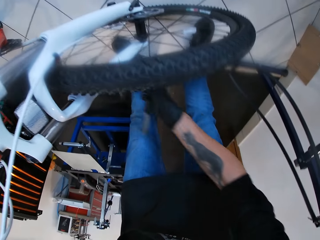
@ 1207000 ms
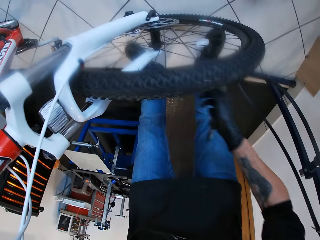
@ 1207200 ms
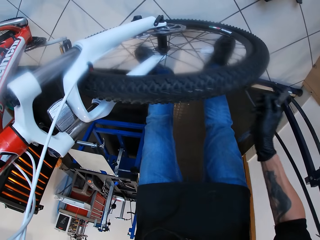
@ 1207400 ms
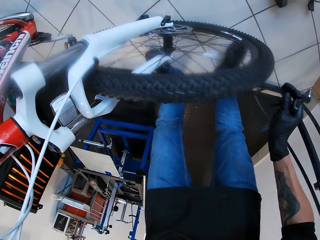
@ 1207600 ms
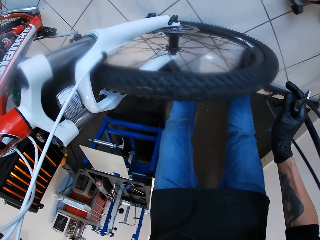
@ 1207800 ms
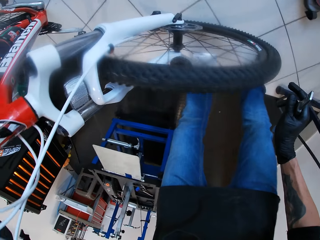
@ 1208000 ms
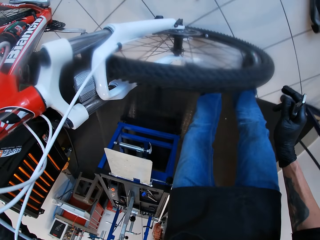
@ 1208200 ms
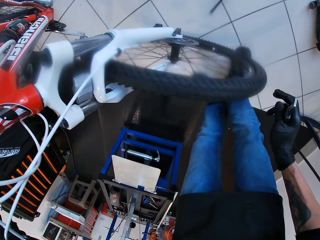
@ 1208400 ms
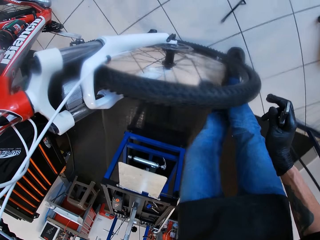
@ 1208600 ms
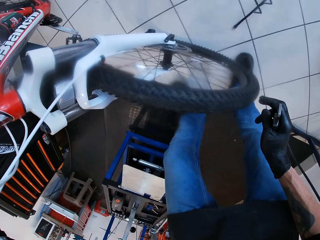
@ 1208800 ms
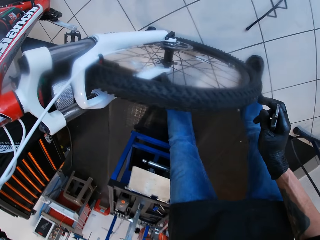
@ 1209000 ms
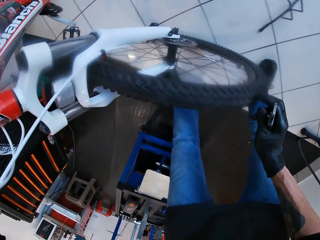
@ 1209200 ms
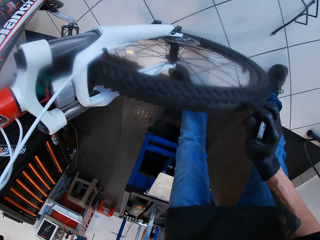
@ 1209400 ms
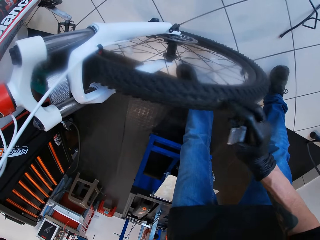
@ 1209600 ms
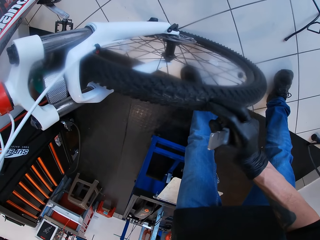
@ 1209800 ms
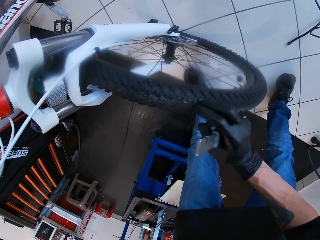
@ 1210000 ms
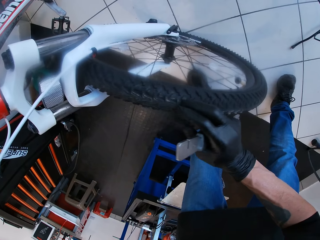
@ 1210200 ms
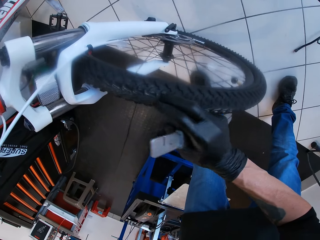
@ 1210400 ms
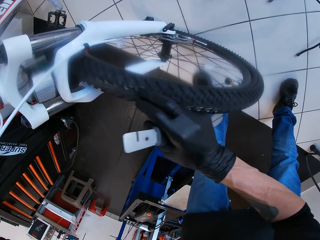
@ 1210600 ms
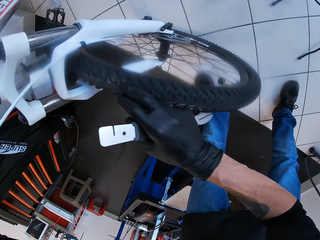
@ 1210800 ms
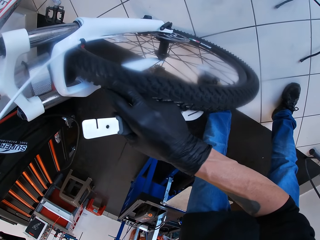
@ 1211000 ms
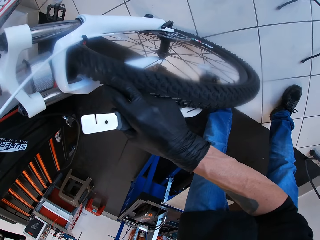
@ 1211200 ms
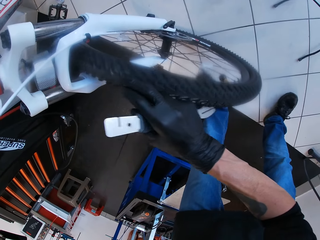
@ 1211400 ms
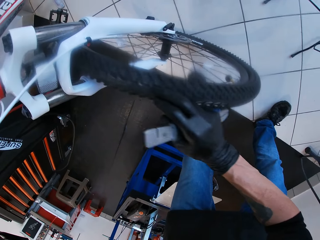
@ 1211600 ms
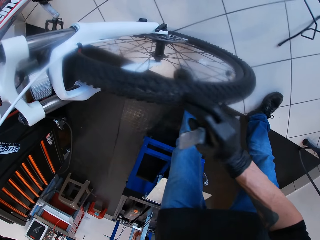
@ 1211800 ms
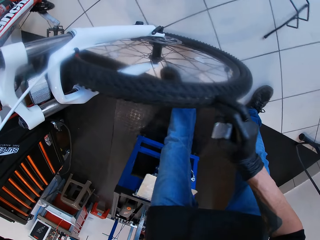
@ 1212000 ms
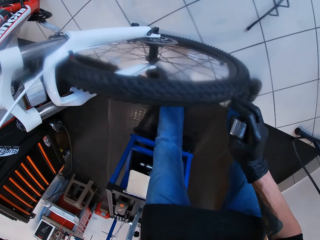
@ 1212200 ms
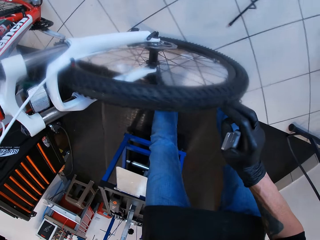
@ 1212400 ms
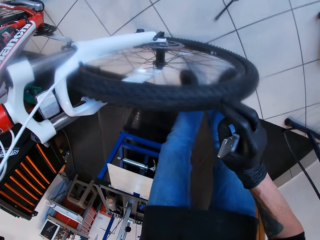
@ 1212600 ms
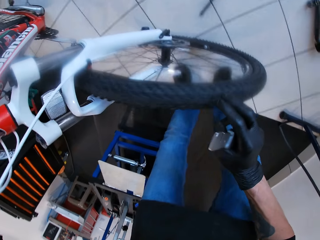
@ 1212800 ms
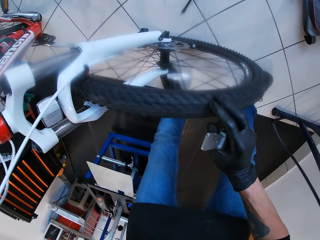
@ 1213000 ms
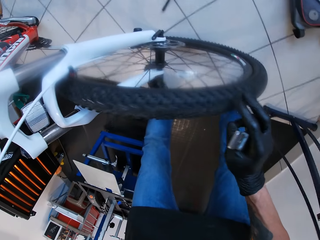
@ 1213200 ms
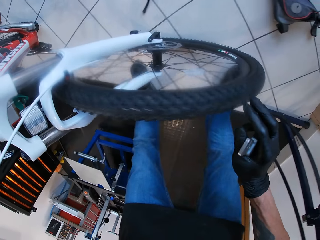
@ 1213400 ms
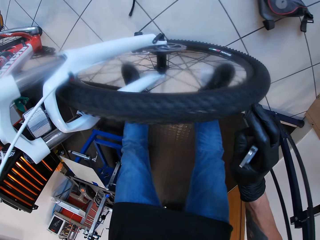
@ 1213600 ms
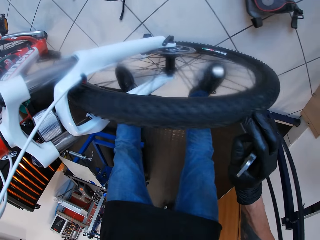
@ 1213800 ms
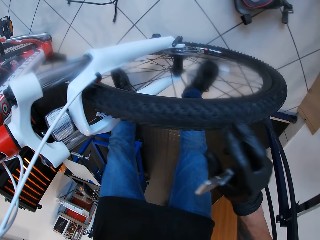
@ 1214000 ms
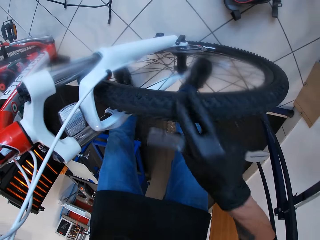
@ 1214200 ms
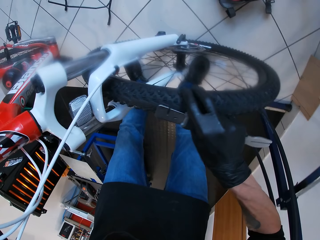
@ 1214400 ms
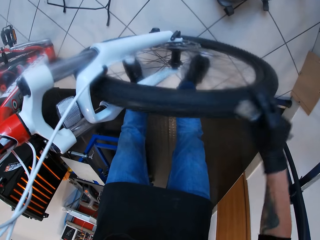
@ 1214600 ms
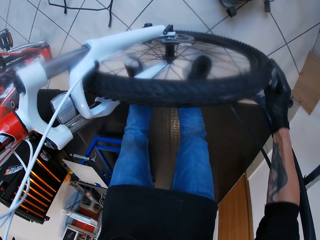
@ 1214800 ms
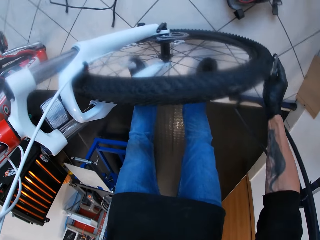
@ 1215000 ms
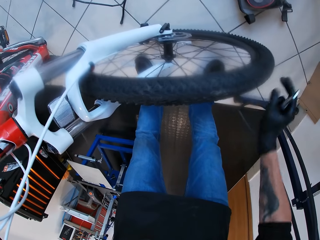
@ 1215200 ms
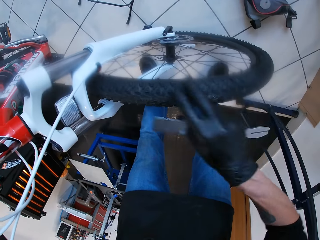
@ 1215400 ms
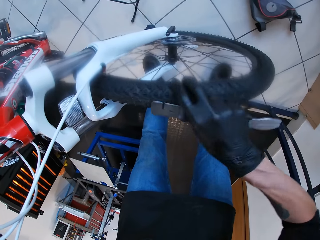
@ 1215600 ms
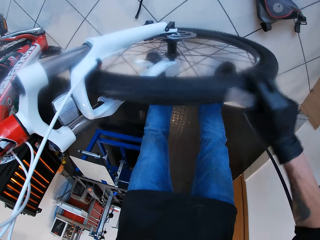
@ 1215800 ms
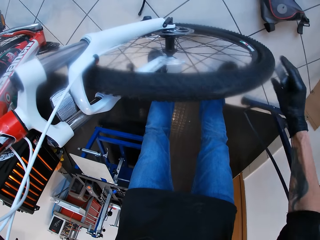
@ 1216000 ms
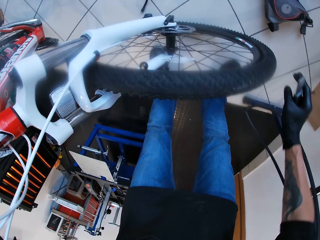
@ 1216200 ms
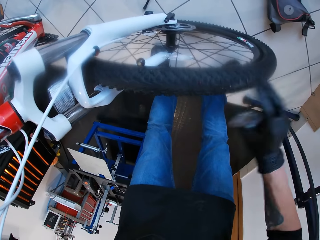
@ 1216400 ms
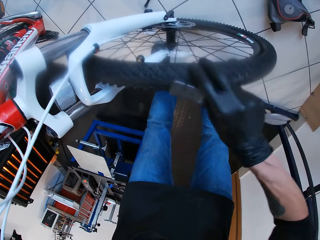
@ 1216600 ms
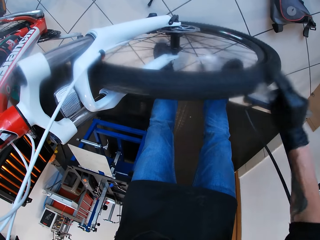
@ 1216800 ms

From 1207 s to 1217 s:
The camera wearer drops the bicycle on the ground with his left hand. He moves the bicycle on the ground with his left hand. He checks the bike. He turns the bicycle wheel with his right hand.

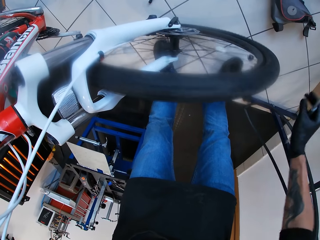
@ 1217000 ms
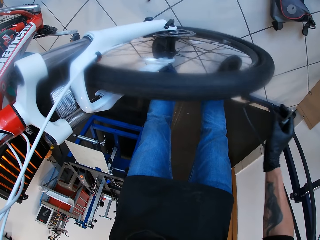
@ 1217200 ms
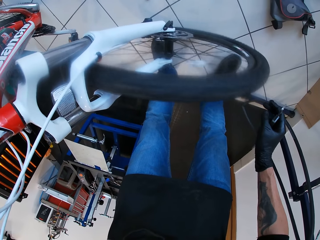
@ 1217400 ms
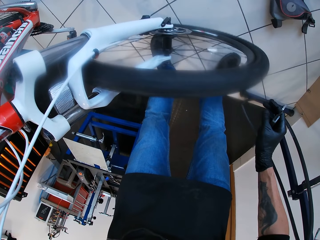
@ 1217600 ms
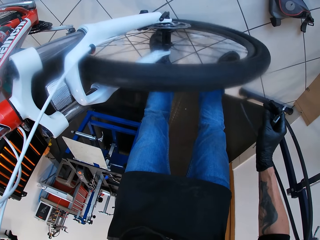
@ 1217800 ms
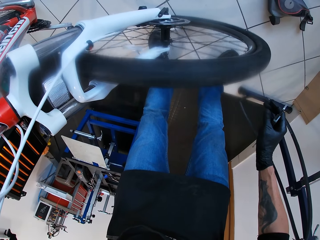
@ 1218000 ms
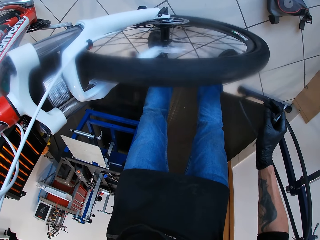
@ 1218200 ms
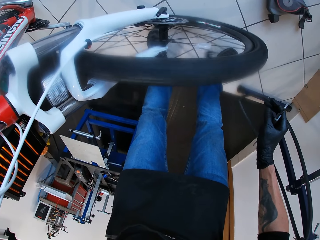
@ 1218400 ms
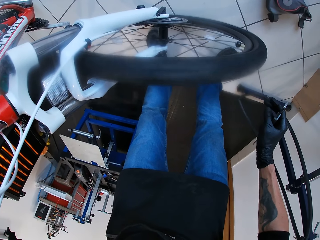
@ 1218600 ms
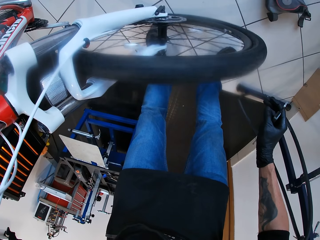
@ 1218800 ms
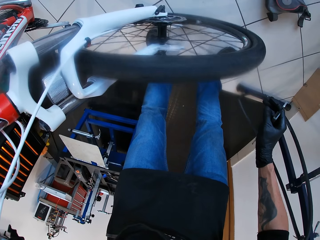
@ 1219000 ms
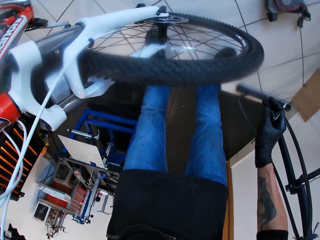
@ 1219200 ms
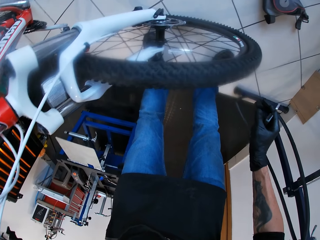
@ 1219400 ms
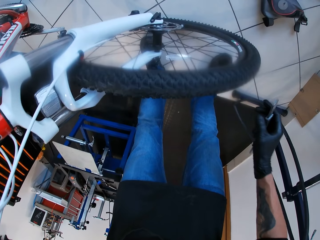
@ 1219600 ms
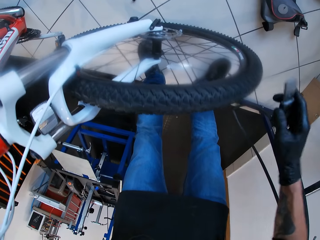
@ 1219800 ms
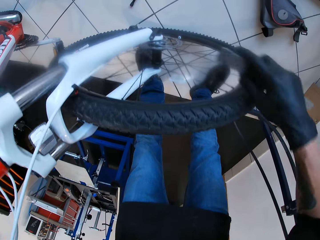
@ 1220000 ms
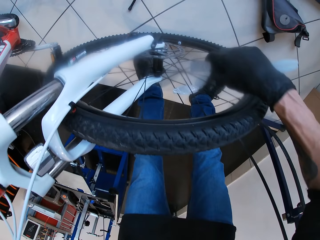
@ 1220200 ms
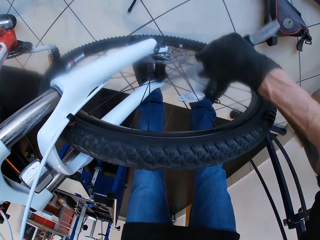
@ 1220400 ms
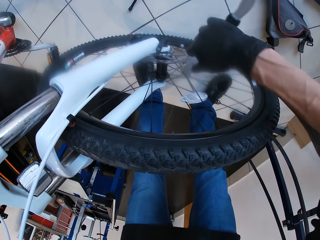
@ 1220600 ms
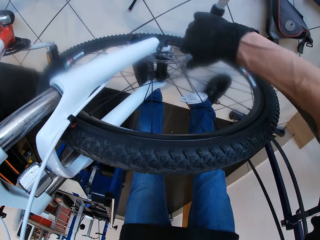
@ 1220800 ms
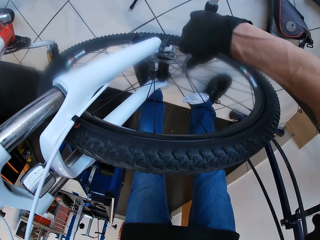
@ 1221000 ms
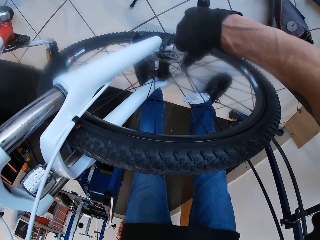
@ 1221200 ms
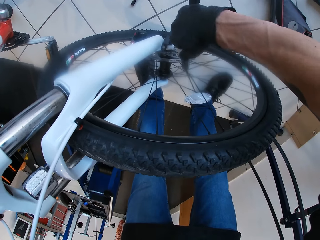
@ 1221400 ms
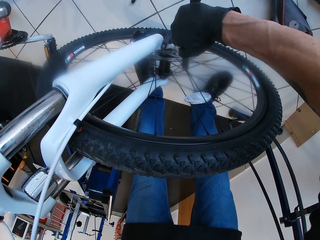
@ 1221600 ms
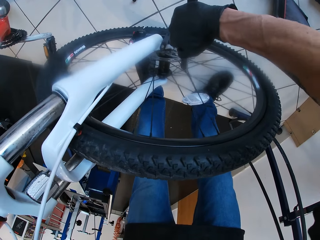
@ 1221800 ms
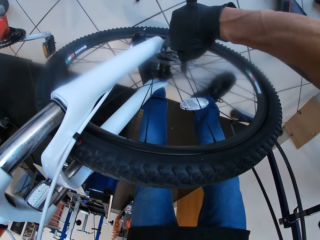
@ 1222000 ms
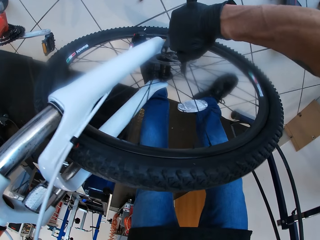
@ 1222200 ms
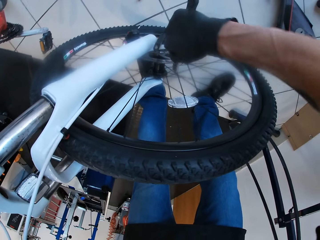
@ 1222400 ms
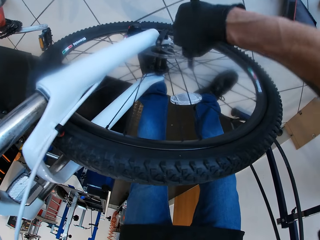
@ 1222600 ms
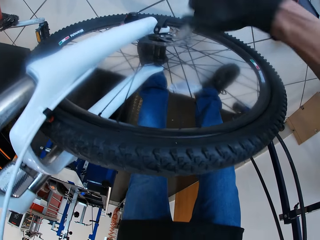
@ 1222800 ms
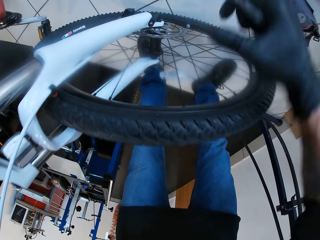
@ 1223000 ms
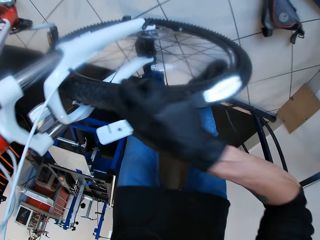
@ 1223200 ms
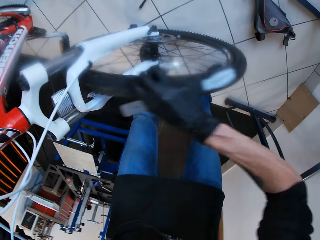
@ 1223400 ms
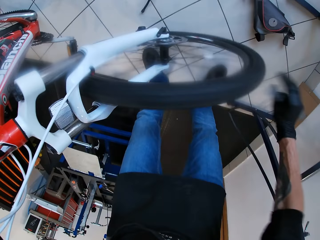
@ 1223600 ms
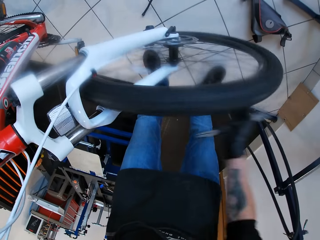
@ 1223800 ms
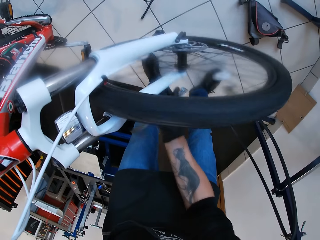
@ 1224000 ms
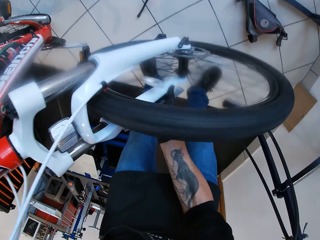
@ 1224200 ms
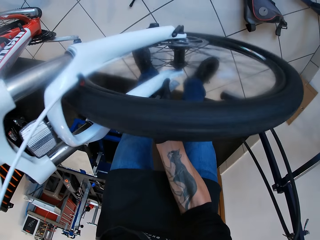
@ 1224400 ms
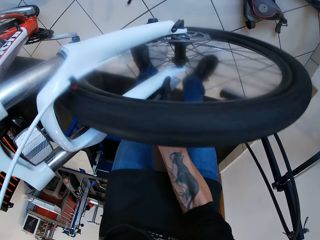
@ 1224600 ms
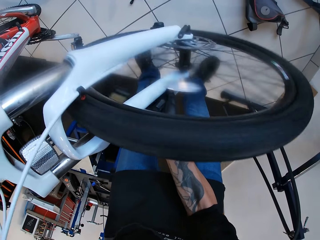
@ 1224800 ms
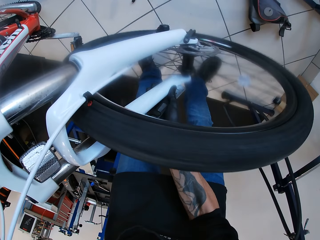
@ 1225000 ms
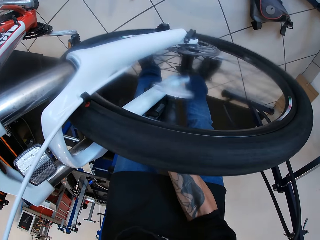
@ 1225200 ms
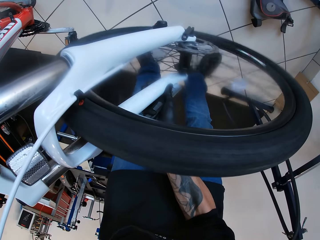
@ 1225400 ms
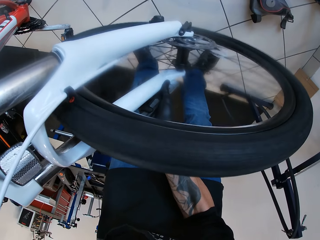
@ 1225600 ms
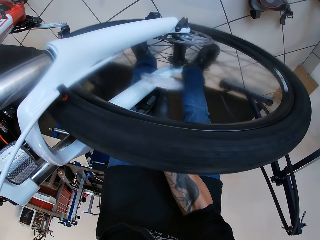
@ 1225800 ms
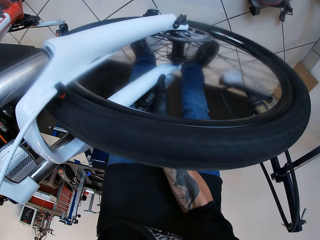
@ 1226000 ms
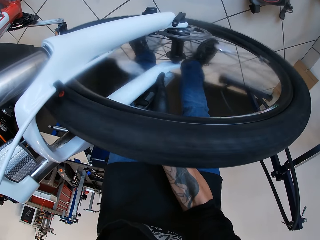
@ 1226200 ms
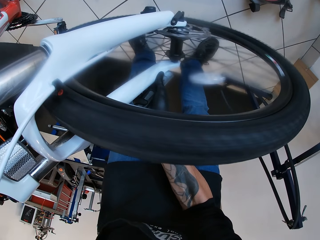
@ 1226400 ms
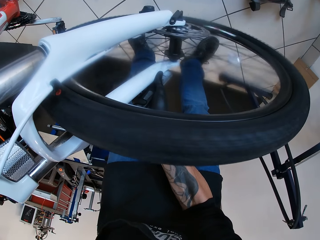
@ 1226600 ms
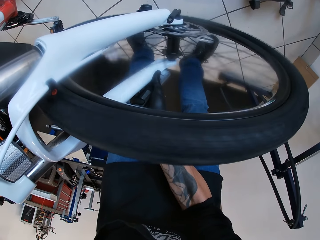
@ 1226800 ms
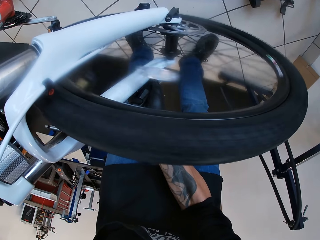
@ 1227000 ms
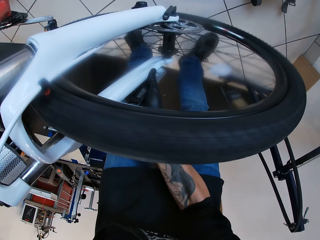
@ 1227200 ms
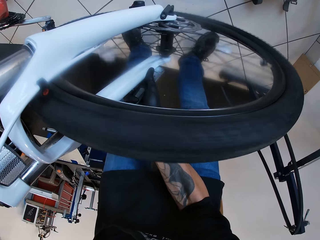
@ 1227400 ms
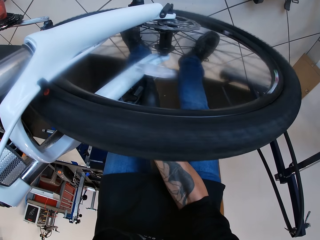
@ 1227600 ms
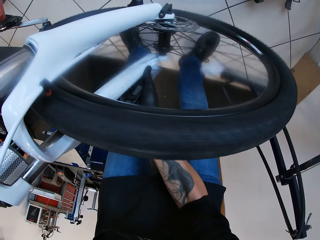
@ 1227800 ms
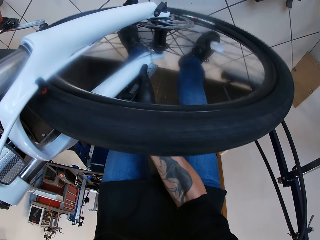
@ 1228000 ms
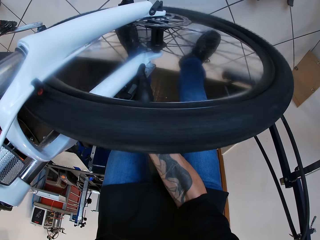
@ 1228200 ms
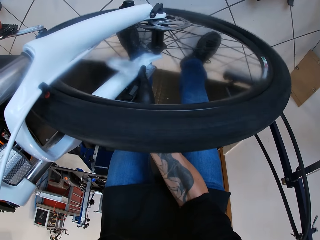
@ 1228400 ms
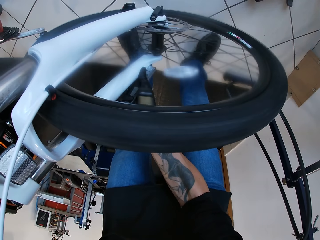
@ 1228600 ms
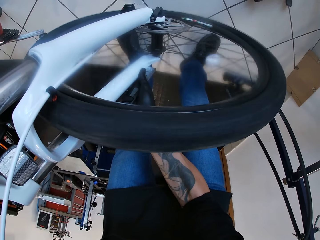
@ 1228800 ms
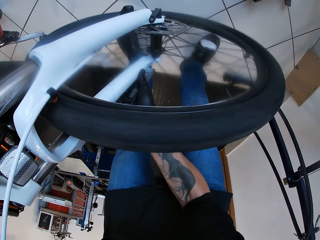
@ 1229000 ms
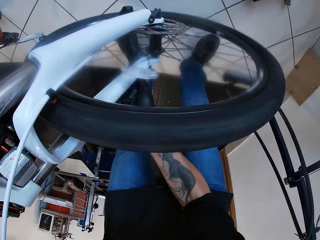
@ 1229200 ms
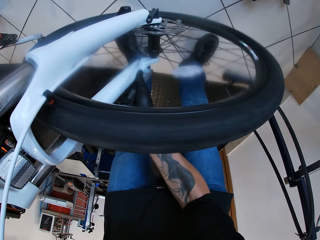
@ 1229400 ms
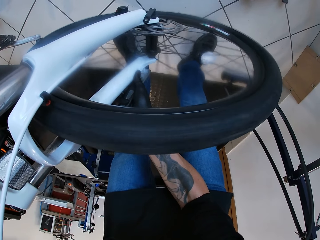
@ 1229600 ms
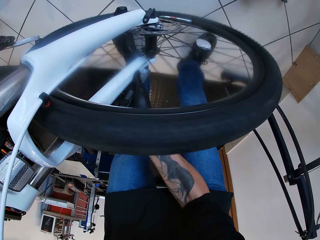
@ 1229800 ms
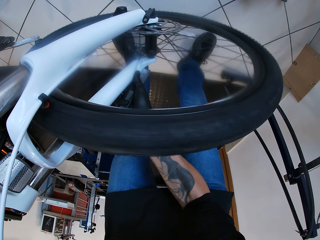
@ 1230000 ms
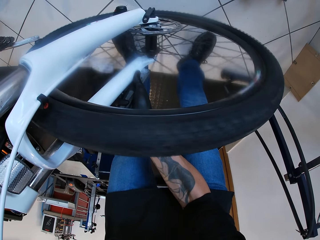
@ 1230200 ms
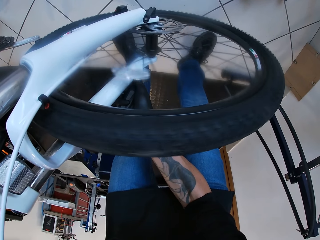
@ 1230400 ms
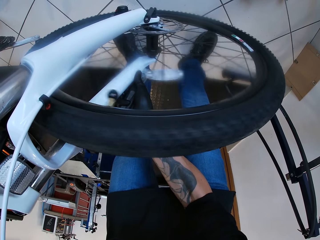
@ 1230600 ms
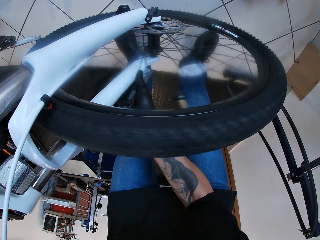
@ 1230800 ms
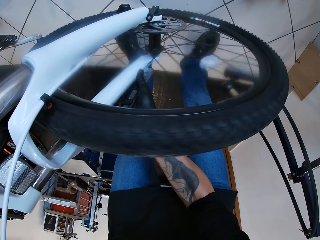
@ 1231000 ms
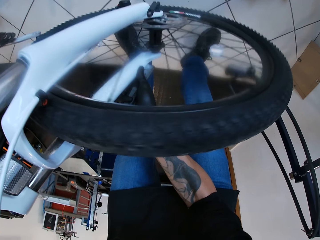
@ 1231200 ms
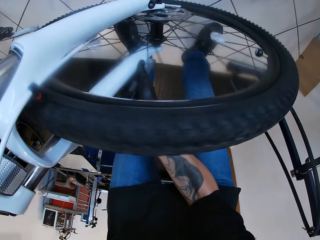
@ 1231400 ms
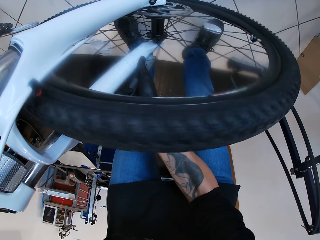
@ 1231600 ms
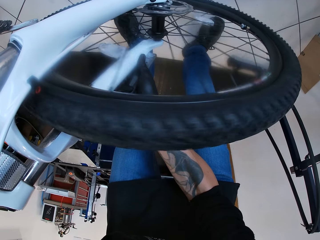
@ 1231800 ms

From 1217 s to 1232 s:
The camera wearer rotates the bicycle wheel. He uses the caliper in his right hand on the cassette of the rim of the bicycle wheel. He turns the bicycle wheel with his right hand.
